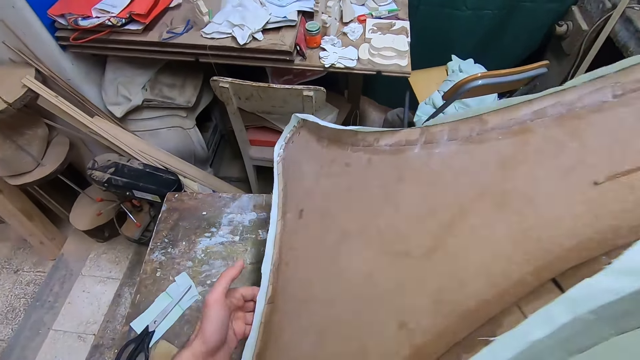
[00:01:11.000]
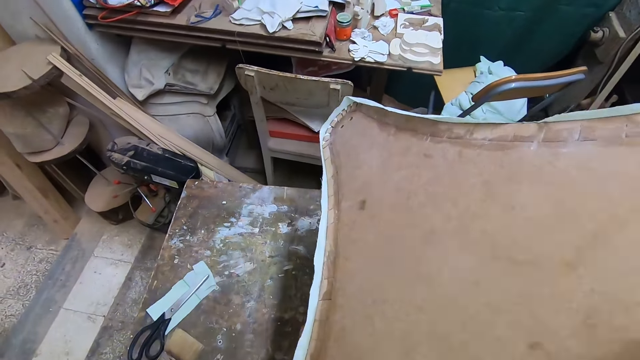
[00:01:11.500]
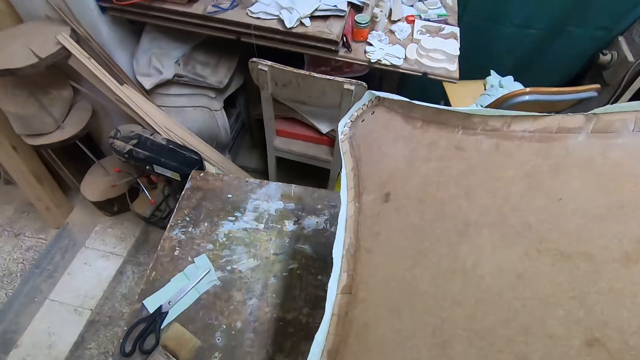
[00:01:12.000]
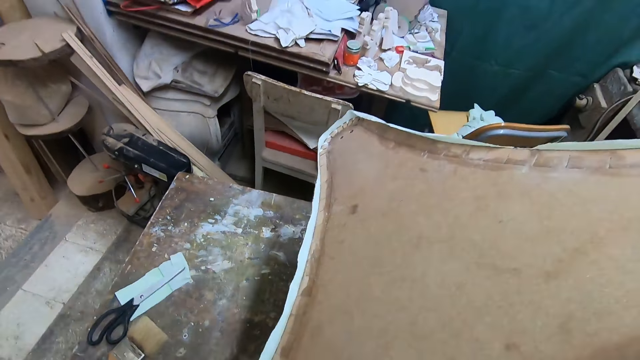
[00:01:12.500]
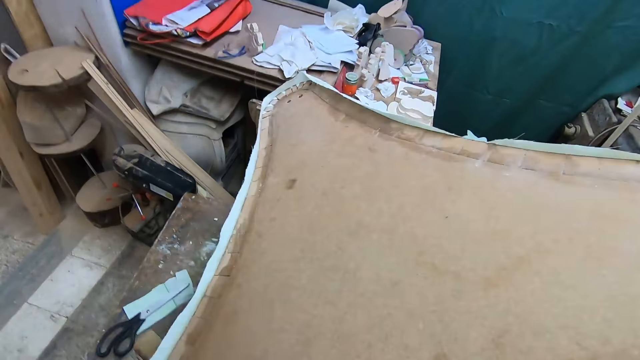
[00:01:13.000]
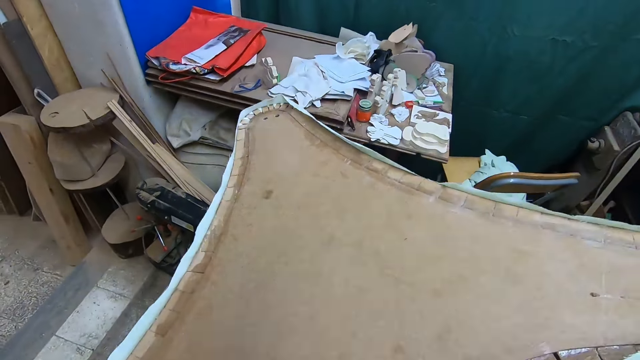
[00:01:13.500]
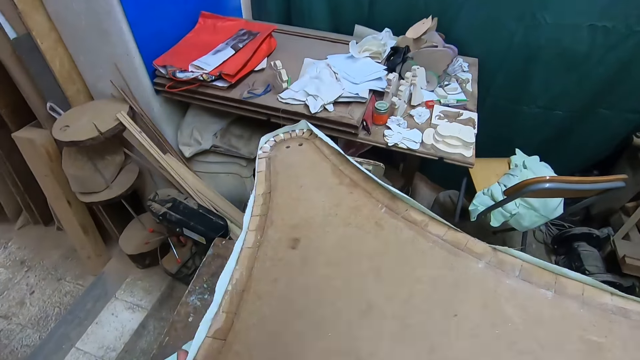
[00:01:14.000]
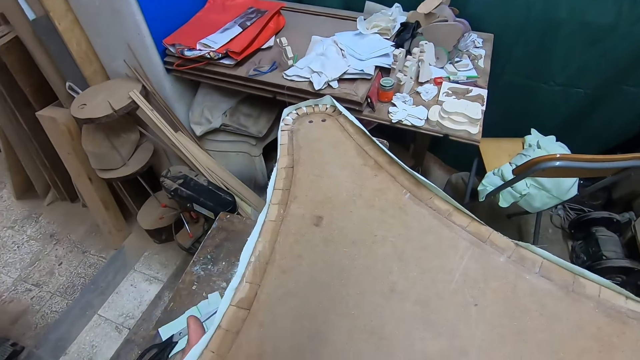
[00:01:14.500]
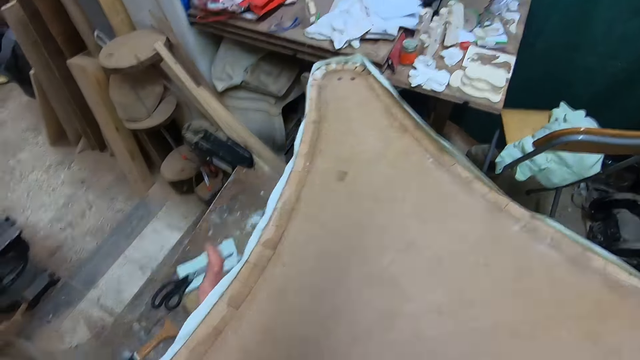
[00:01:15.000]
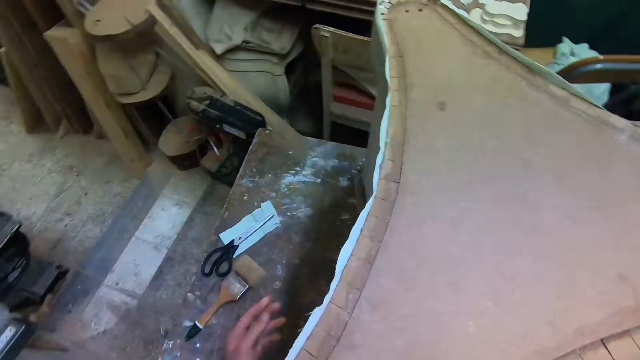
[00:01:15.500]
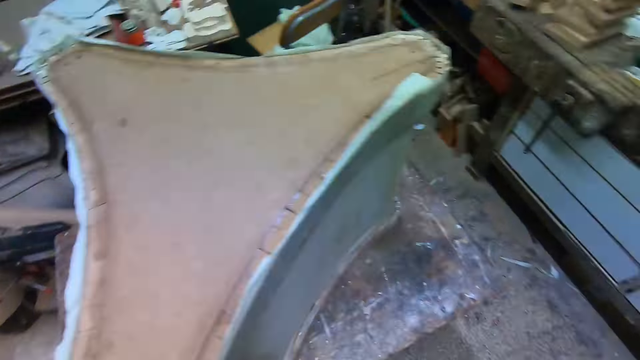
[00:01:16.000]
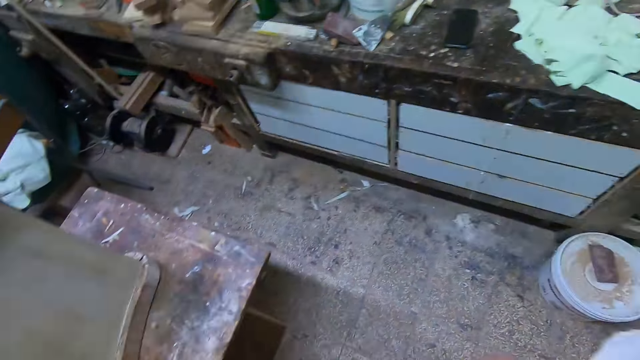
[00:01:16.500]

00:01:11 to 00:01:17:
The camera wearer walks around the workshop.

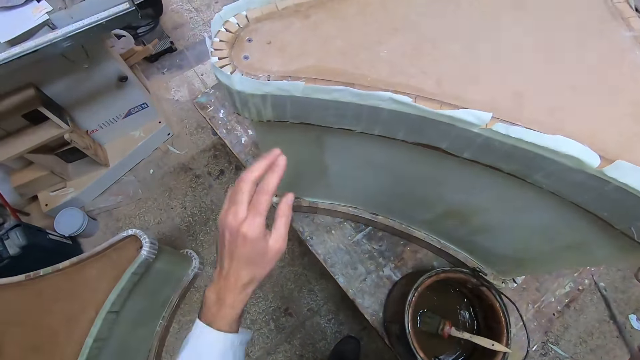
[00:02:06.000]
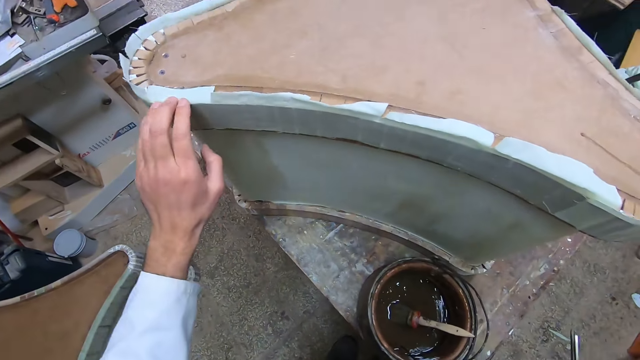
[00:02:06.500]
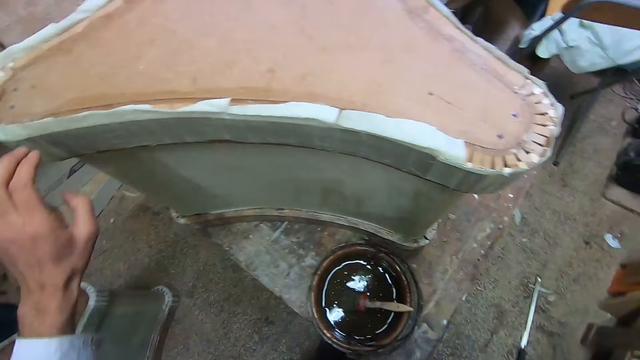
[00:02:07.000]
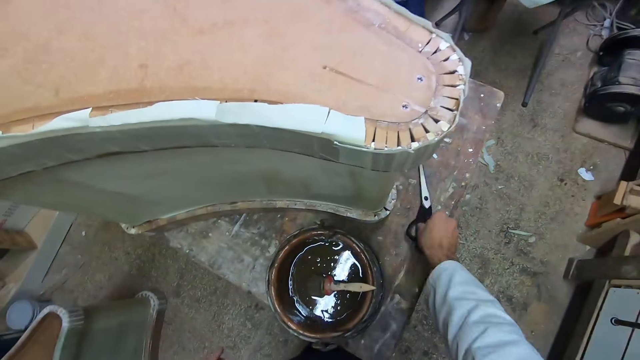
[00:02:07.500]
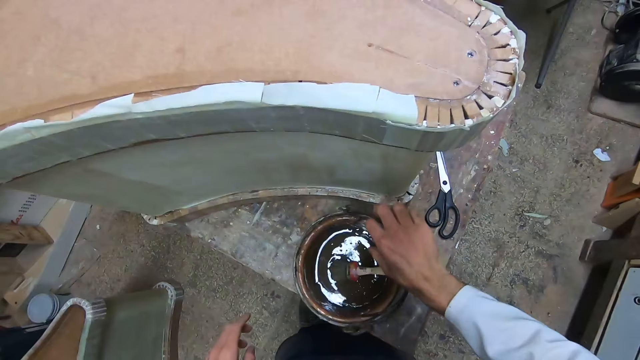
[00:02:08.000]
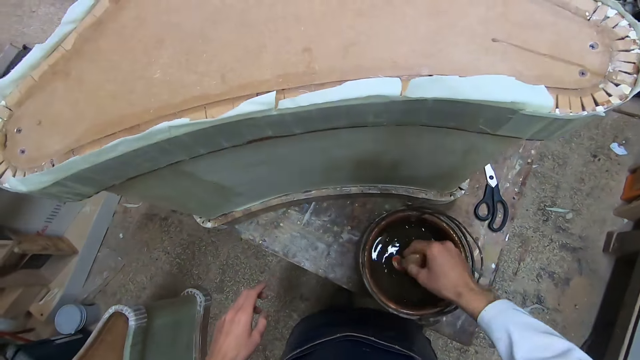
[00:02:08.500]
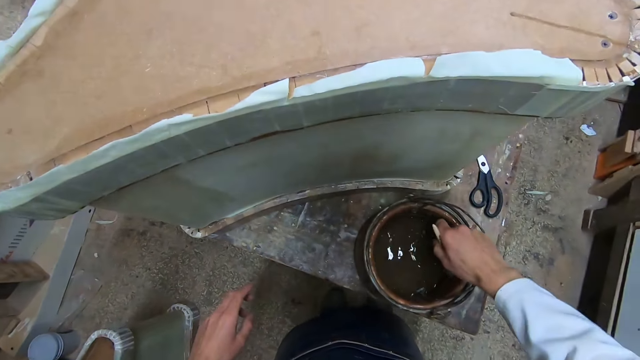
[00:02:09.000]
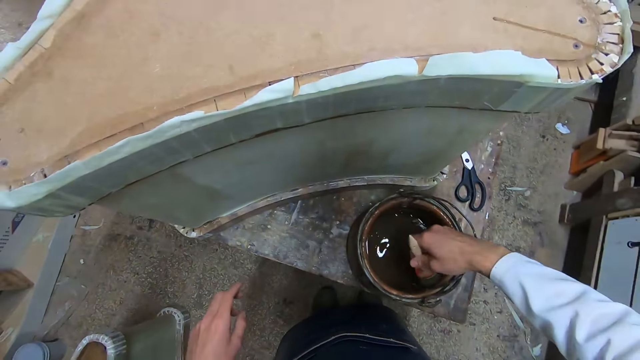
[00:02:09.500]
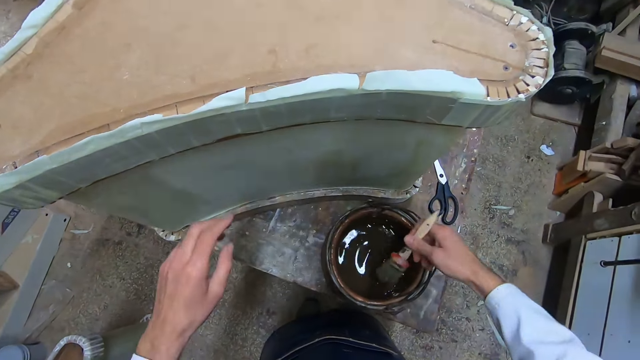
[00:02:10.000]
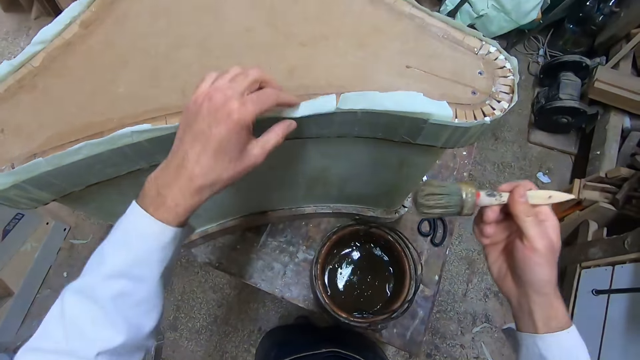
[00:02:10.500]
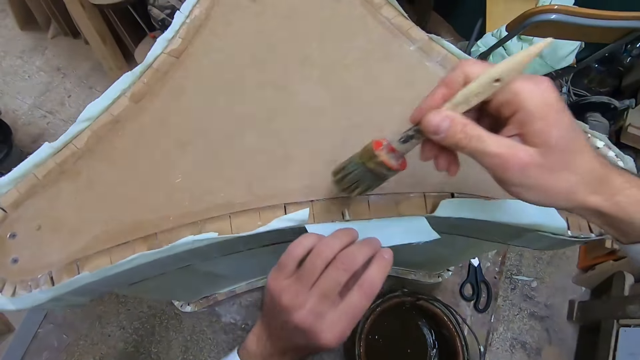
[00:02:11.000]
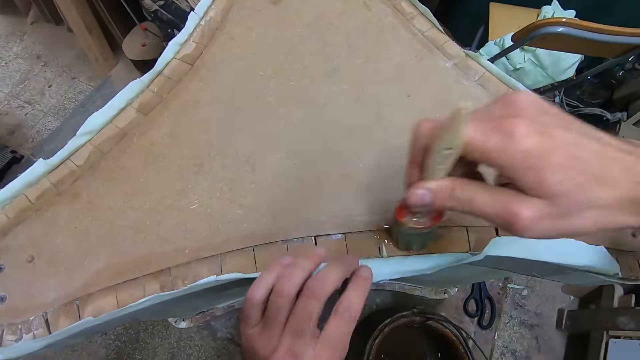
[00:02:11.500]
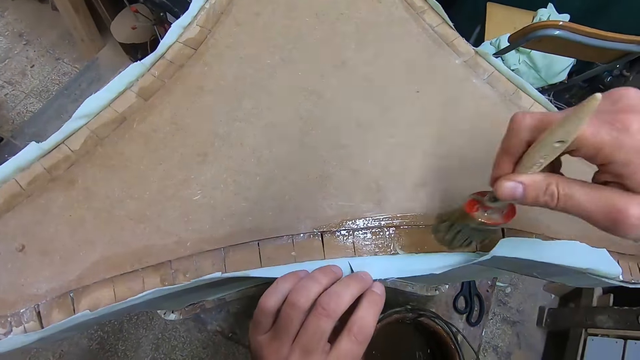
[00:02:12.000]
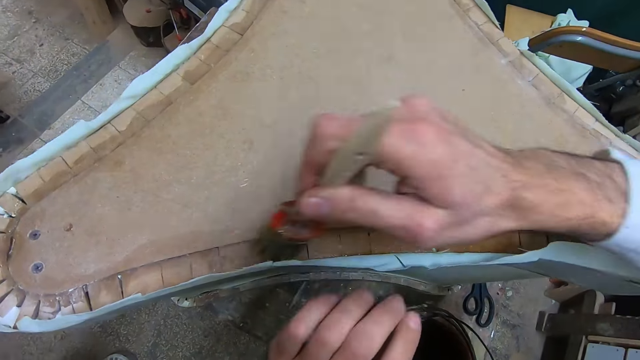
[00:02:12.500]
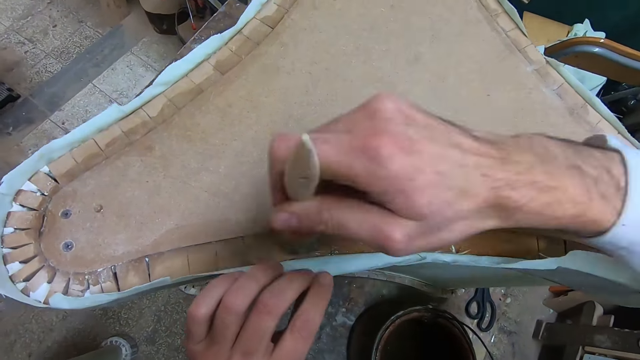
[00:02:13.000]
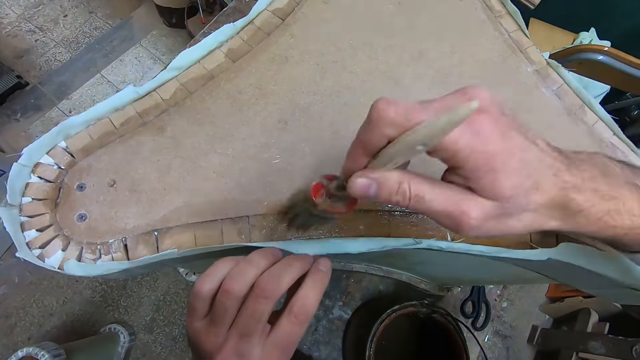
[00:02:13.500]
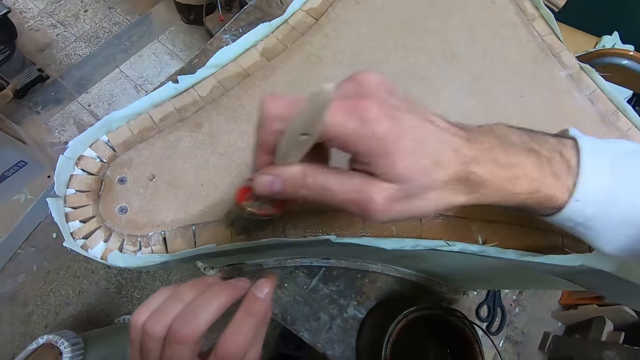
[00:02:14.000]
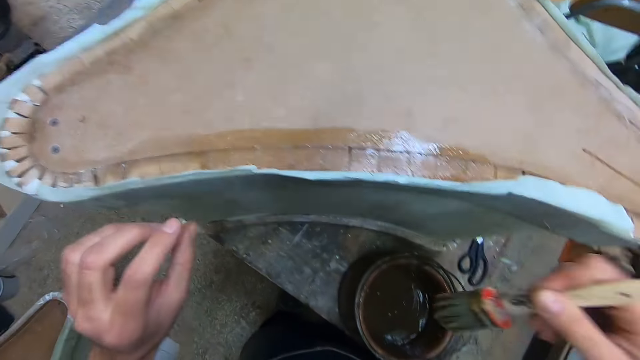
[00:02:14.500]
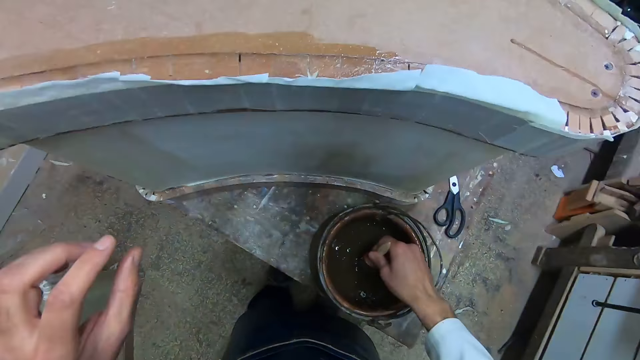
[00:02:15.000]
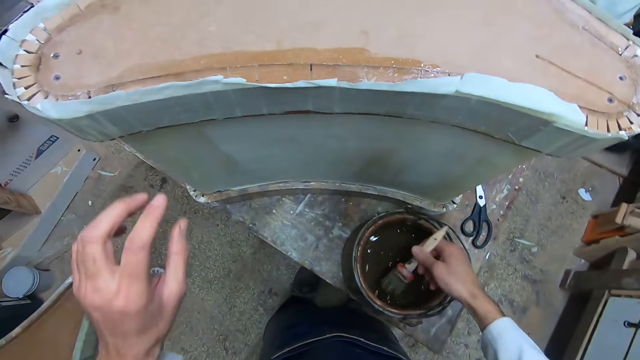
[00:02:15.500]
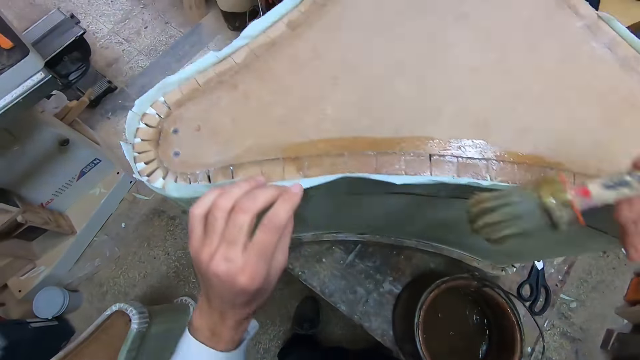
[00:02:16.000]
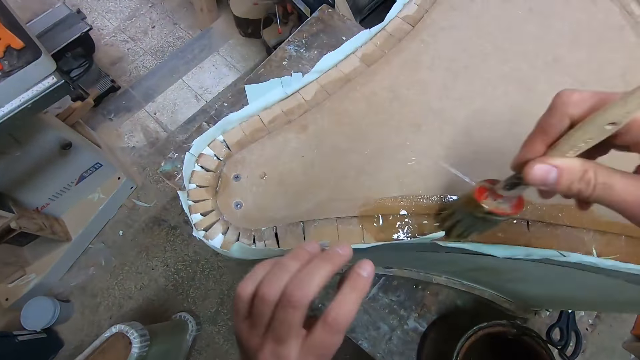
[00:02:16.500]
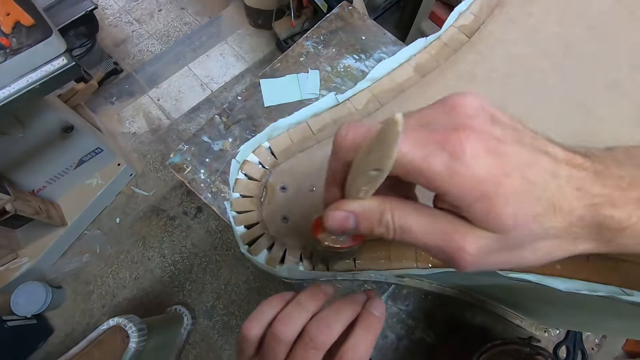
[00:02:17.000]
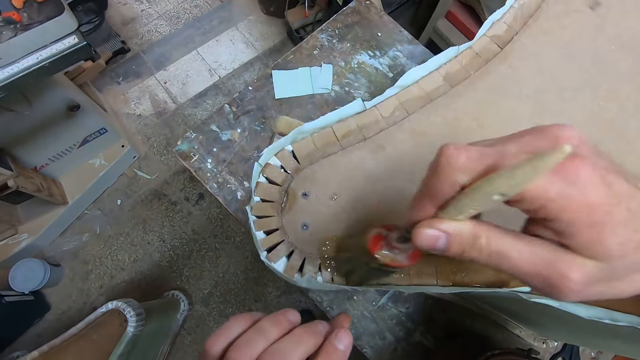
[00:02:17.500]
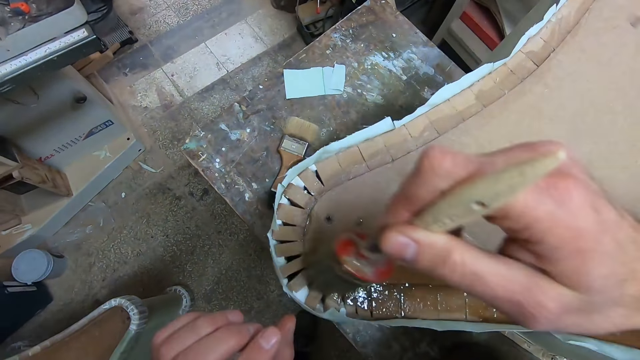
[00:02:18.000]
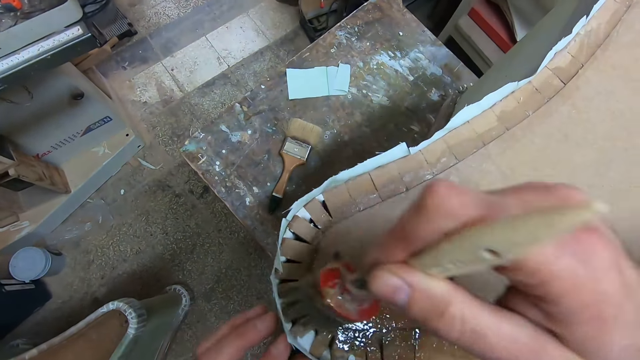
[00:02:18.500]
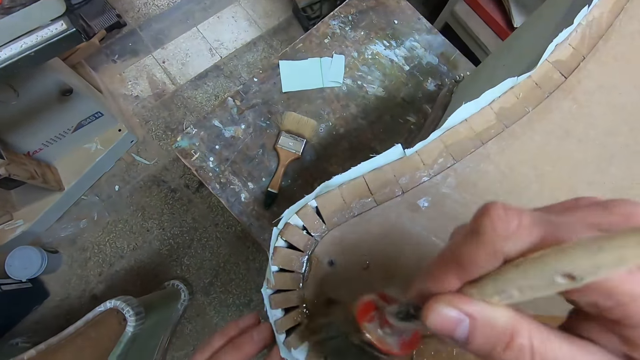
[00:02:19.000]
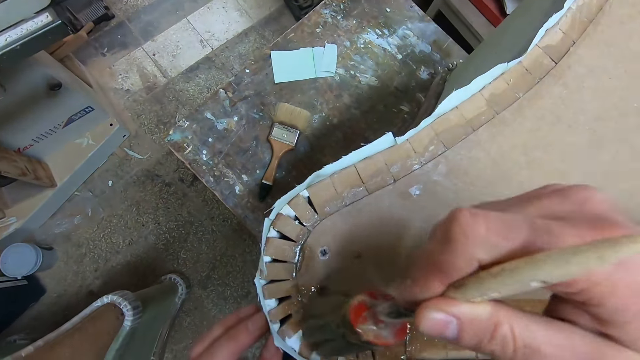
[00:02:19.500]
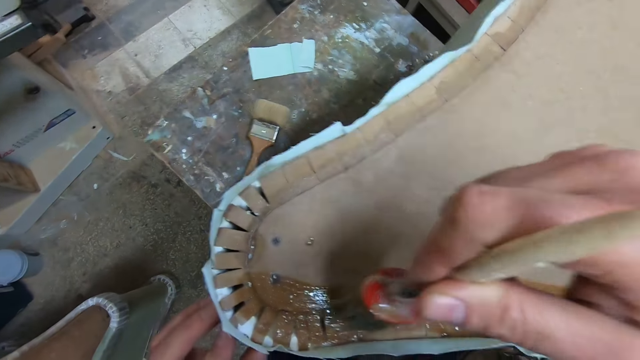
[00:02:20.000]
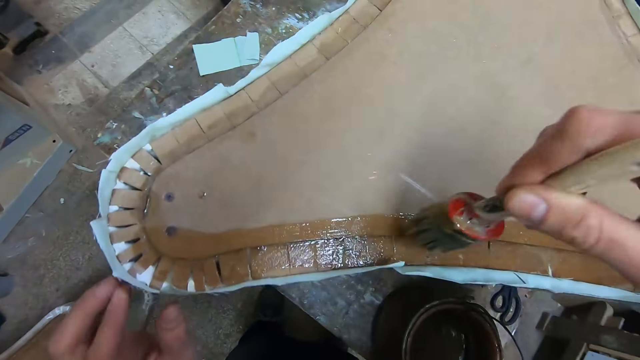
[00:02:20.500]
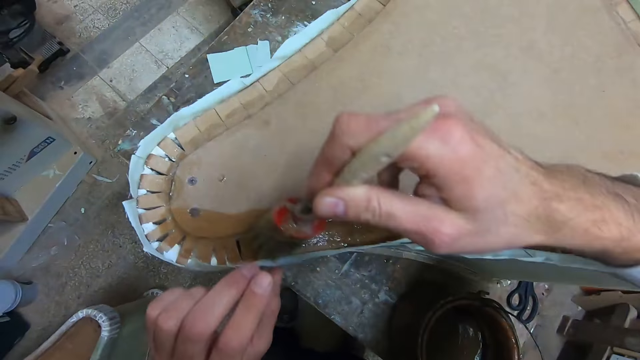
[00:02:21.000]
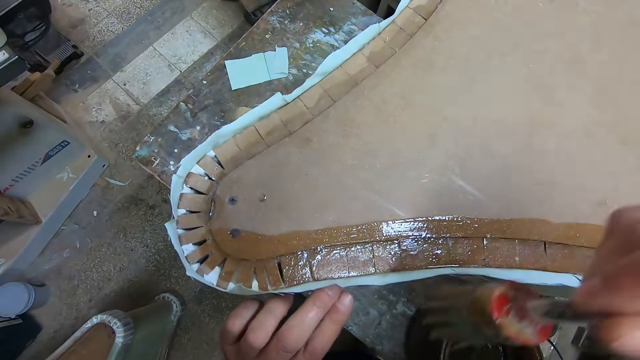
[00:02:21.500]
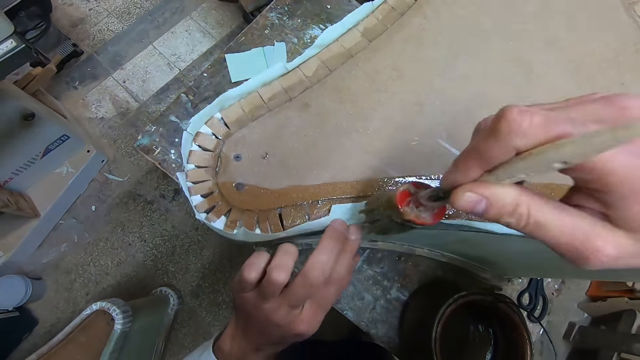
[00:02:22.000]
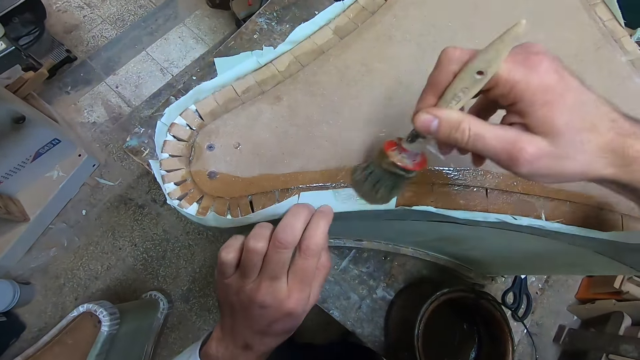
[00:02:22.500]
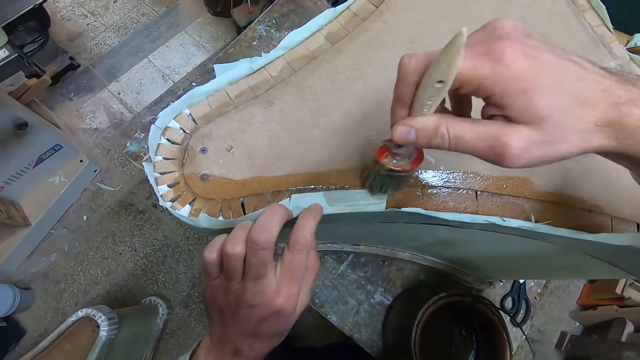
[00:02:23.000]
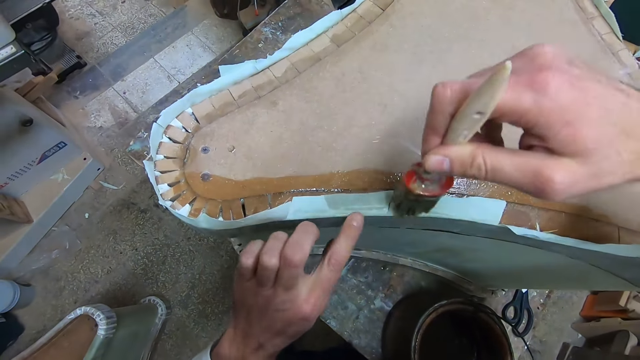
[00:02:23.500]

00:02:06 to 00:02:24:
The camera wearer puts the scissors on the table. They pick up the glue brush. They dip the glue brush in the glue. They hold the cloth. They apply glue to a part of the woodwork with the brush. They dip the glue brush in the glue again. They hold the cloth. They apply glue to a part of the woodwork with the brush again. They glue a part of the paper to the woodwork.
